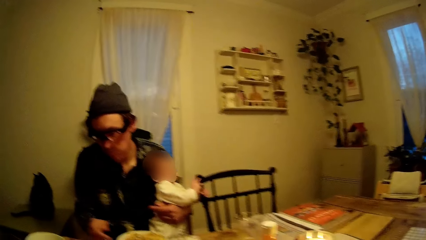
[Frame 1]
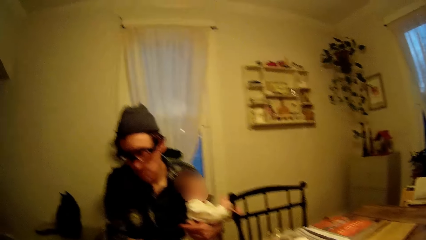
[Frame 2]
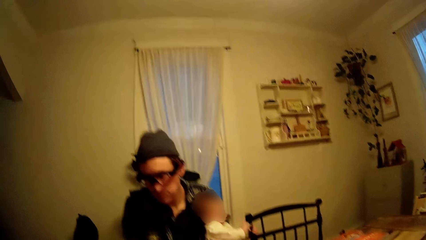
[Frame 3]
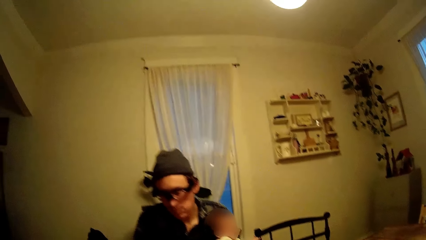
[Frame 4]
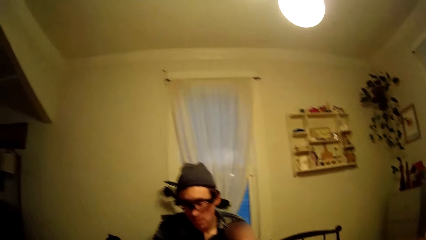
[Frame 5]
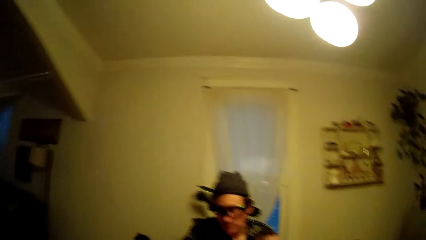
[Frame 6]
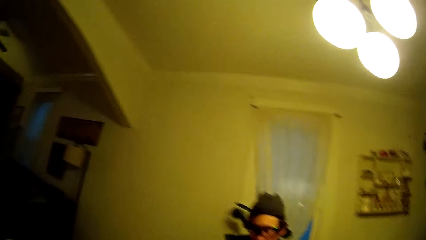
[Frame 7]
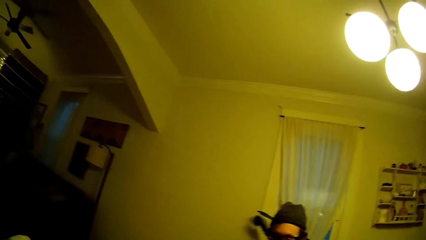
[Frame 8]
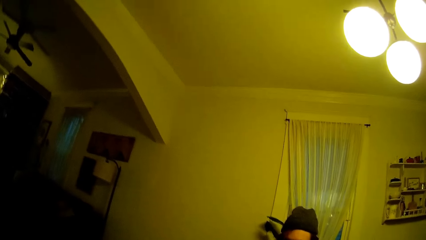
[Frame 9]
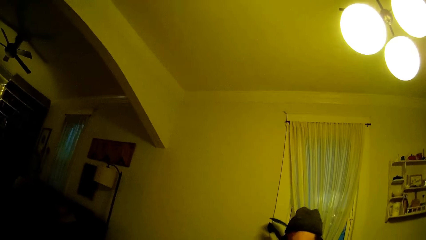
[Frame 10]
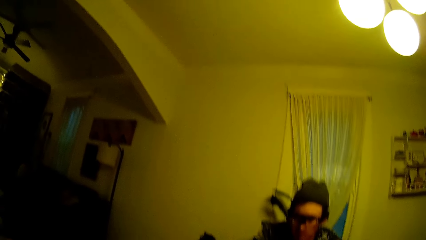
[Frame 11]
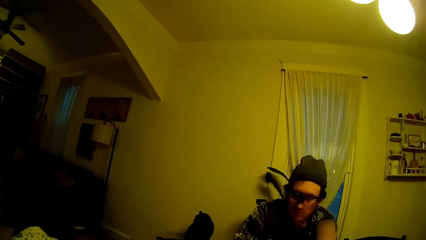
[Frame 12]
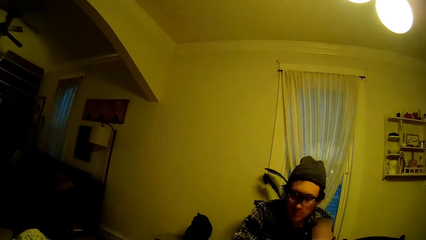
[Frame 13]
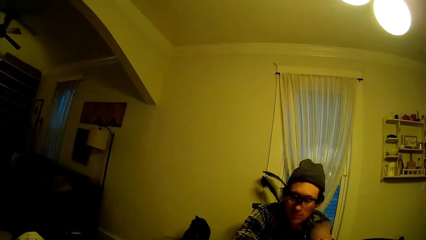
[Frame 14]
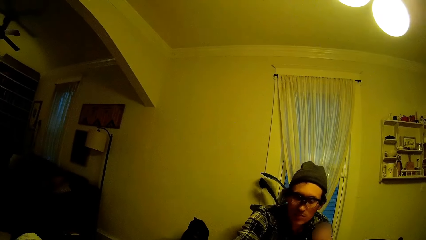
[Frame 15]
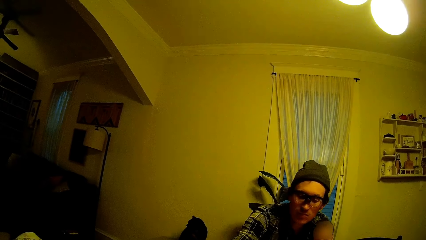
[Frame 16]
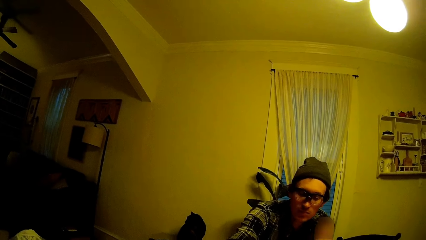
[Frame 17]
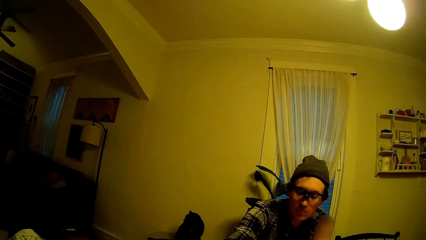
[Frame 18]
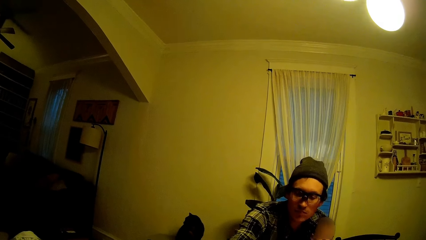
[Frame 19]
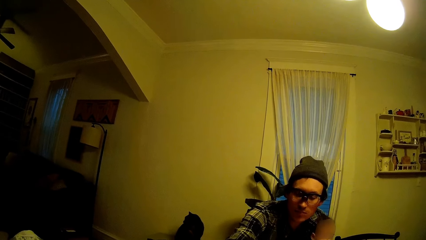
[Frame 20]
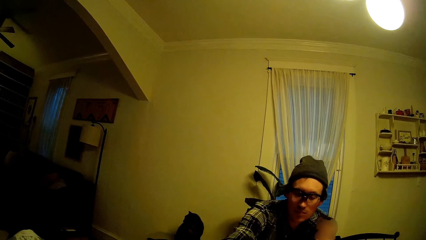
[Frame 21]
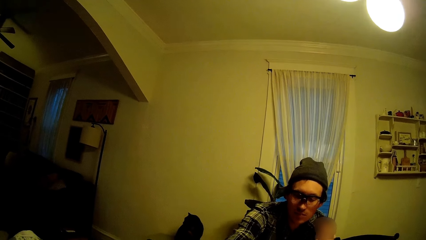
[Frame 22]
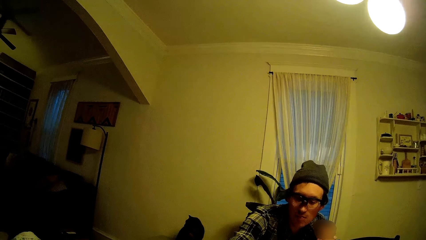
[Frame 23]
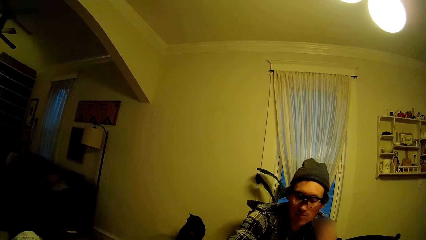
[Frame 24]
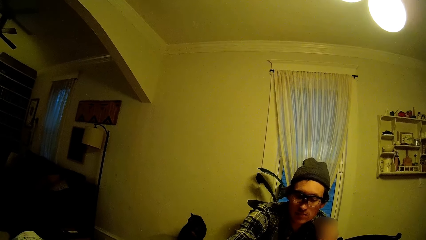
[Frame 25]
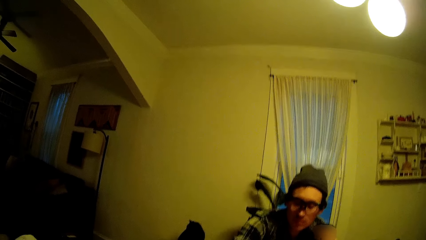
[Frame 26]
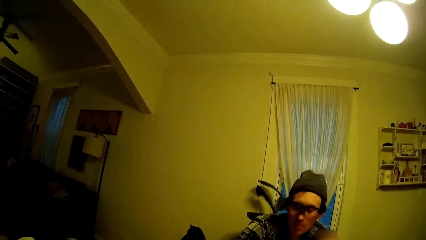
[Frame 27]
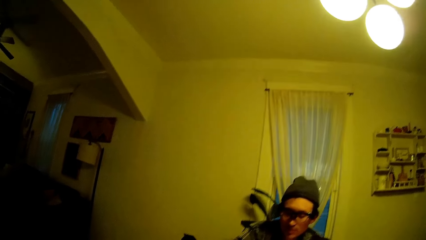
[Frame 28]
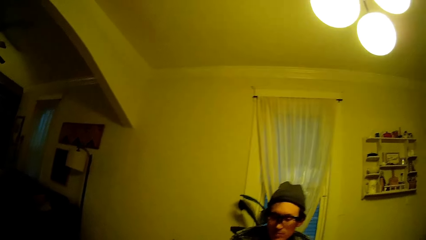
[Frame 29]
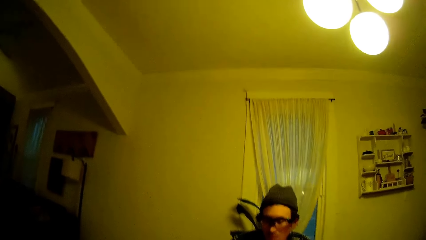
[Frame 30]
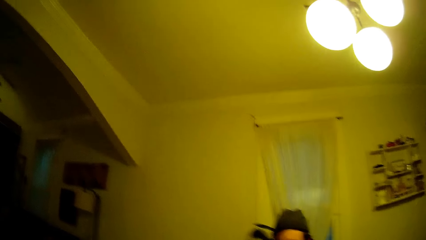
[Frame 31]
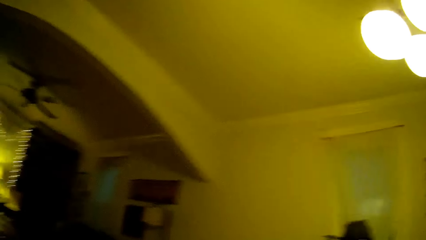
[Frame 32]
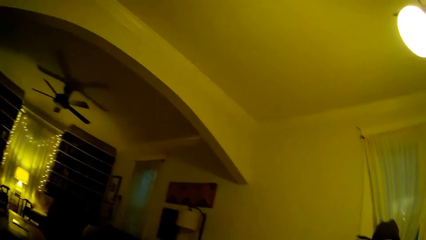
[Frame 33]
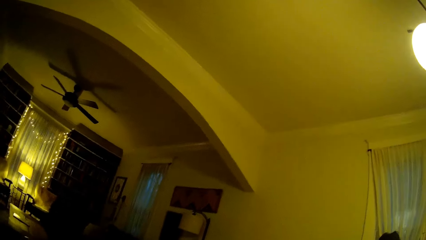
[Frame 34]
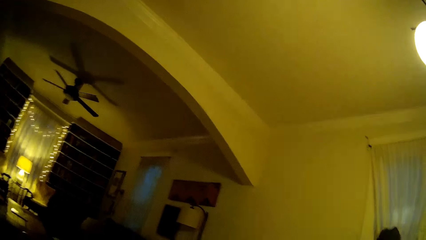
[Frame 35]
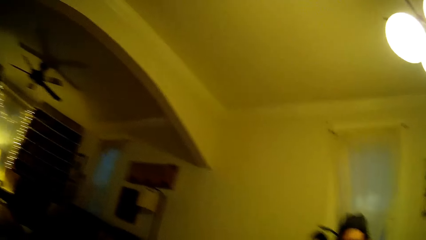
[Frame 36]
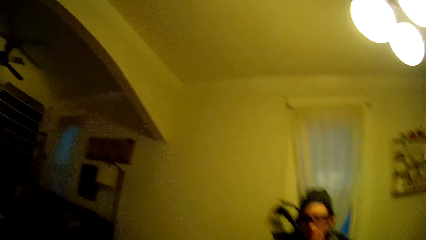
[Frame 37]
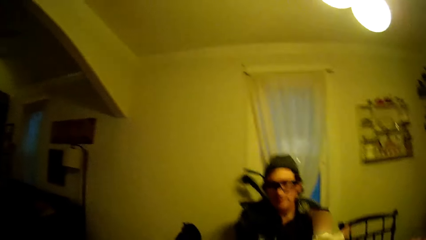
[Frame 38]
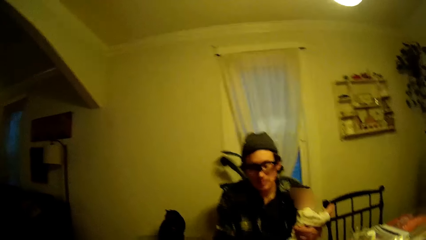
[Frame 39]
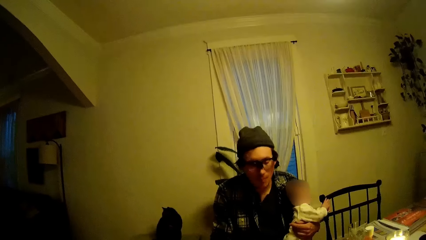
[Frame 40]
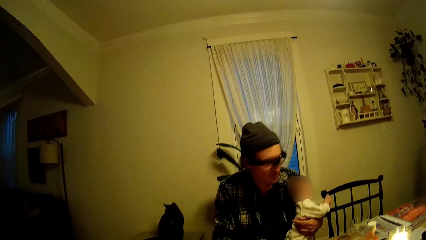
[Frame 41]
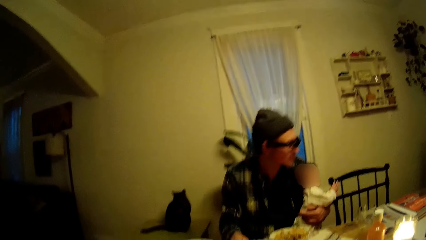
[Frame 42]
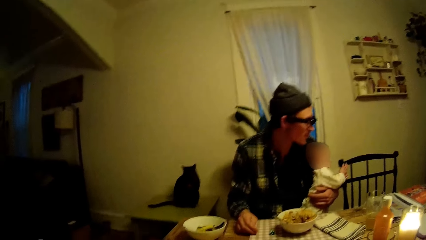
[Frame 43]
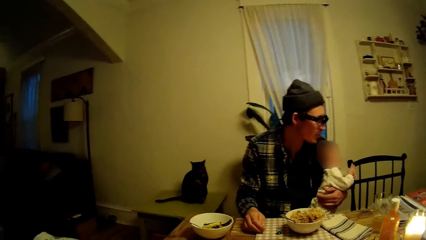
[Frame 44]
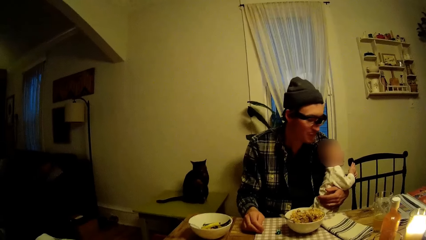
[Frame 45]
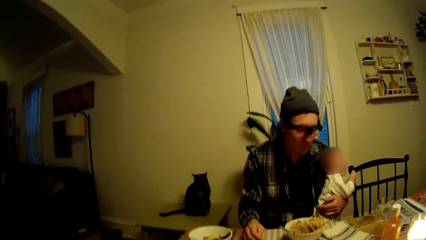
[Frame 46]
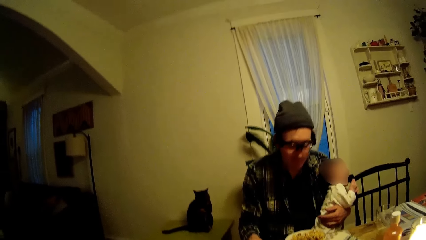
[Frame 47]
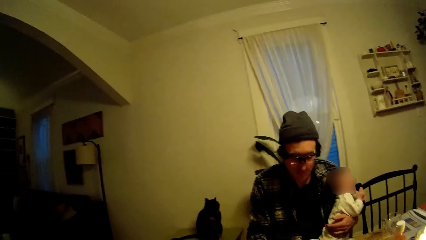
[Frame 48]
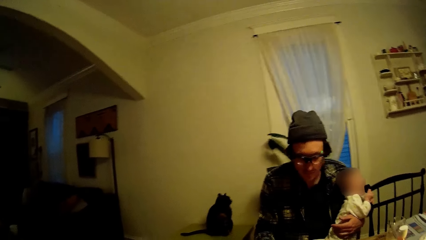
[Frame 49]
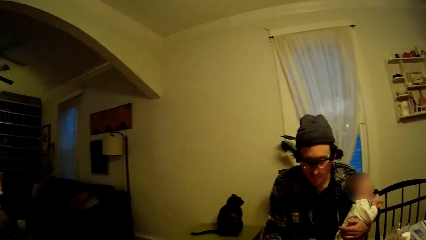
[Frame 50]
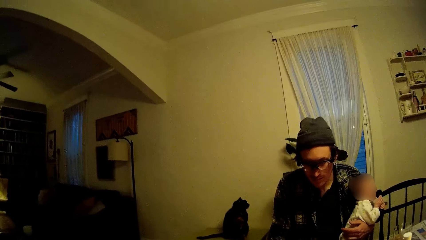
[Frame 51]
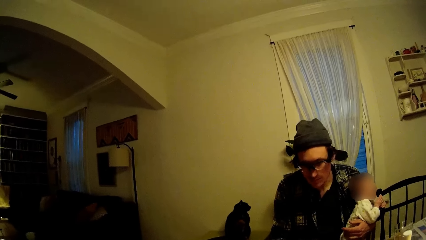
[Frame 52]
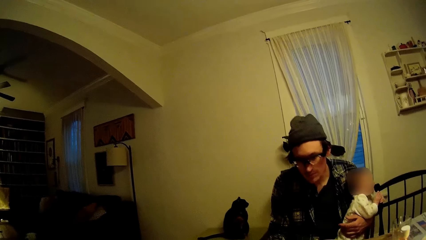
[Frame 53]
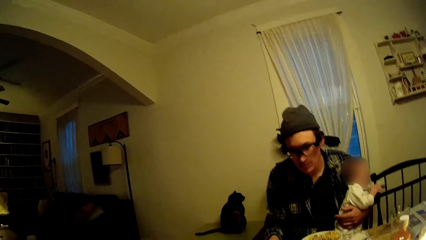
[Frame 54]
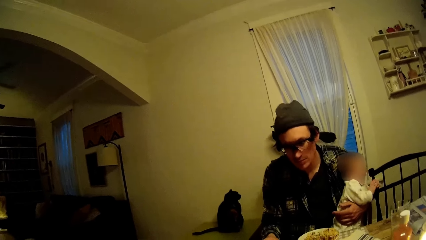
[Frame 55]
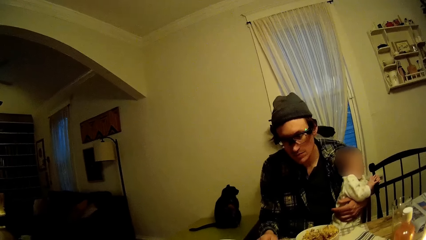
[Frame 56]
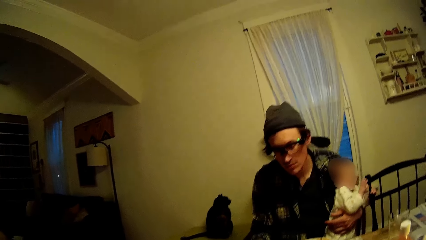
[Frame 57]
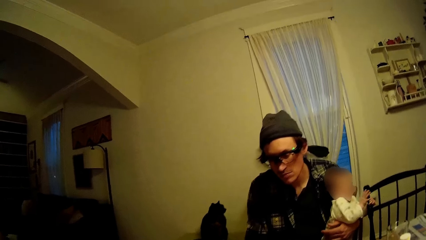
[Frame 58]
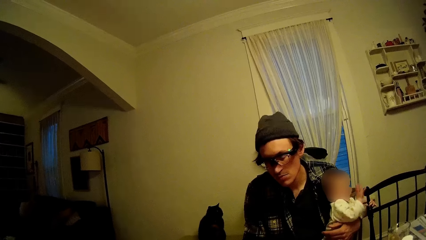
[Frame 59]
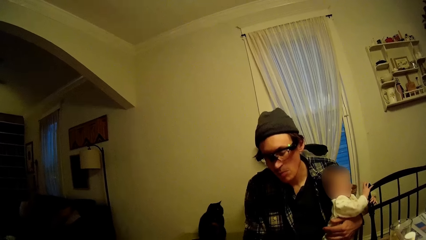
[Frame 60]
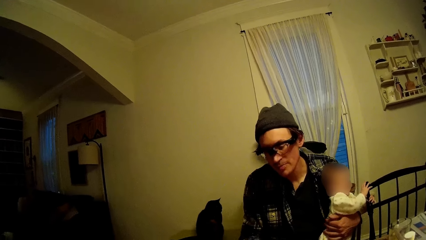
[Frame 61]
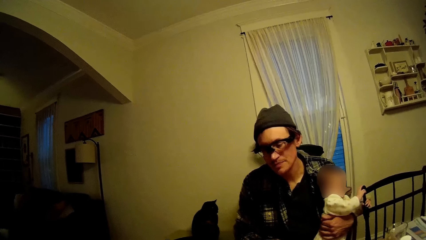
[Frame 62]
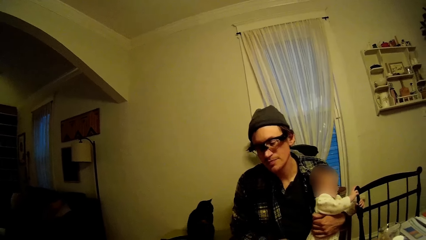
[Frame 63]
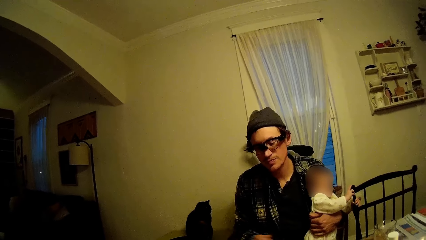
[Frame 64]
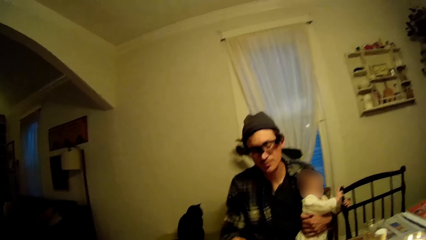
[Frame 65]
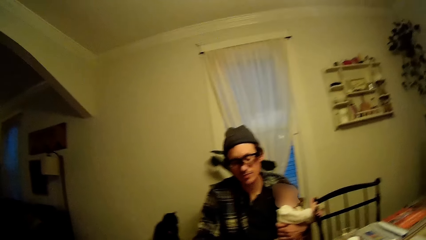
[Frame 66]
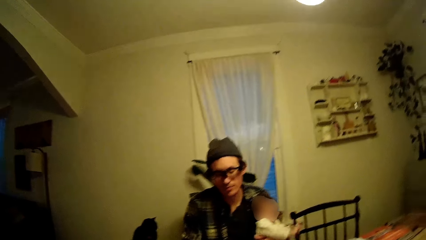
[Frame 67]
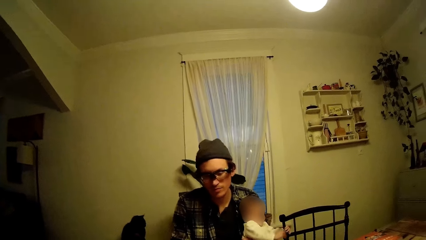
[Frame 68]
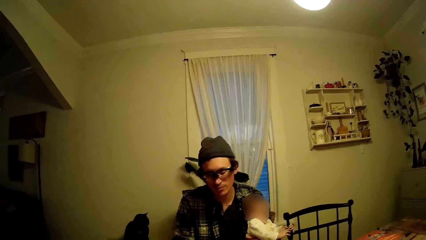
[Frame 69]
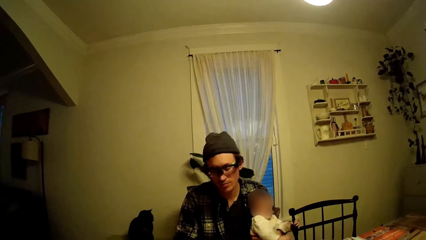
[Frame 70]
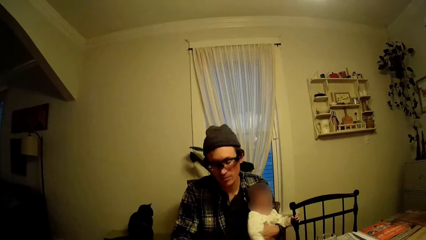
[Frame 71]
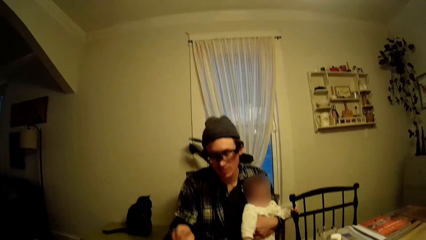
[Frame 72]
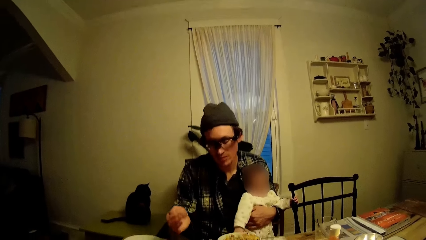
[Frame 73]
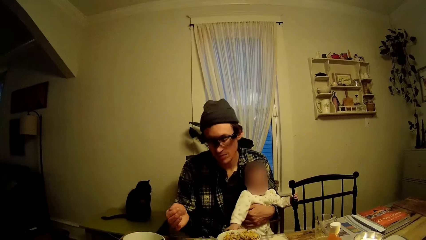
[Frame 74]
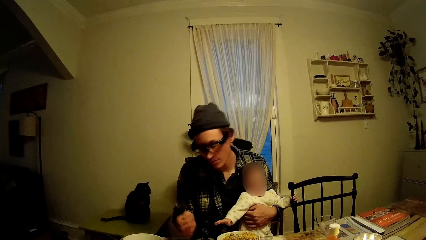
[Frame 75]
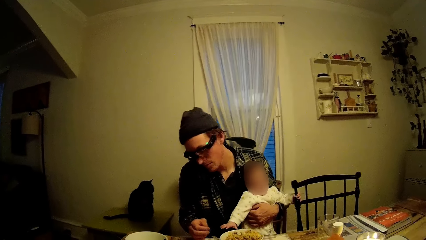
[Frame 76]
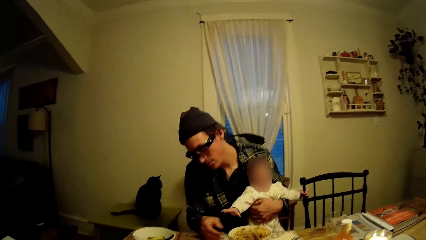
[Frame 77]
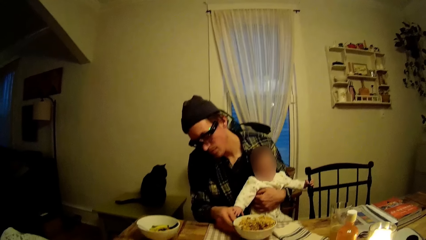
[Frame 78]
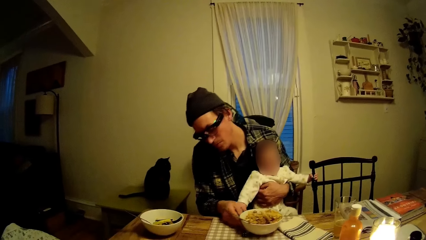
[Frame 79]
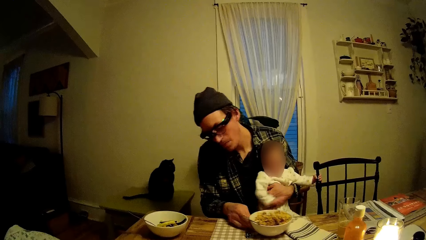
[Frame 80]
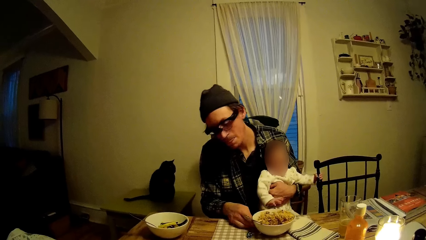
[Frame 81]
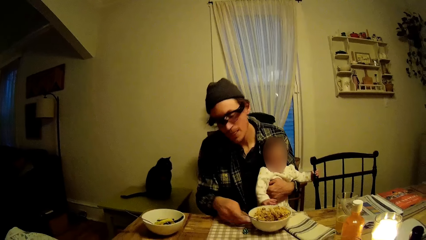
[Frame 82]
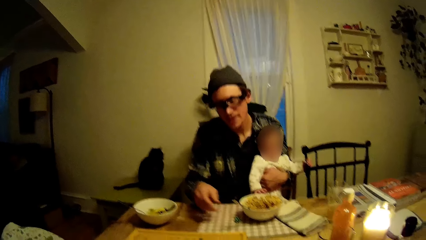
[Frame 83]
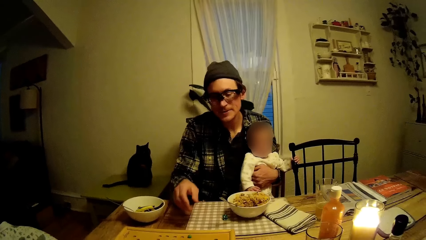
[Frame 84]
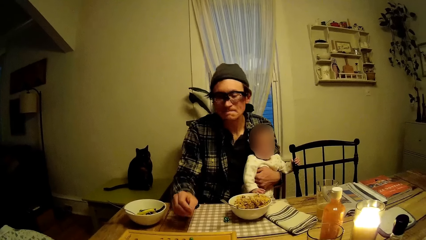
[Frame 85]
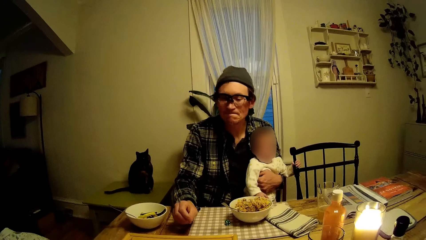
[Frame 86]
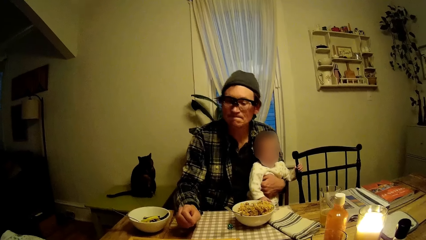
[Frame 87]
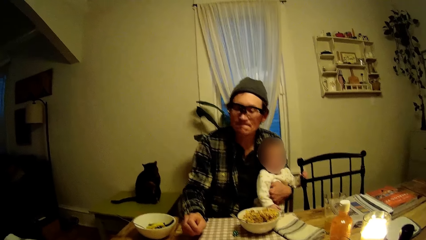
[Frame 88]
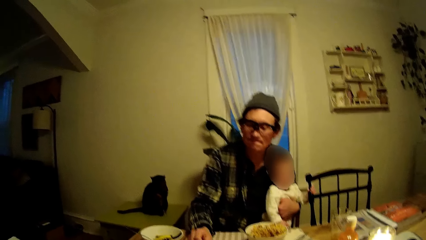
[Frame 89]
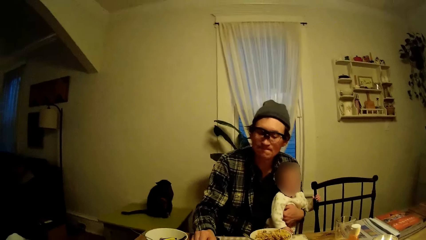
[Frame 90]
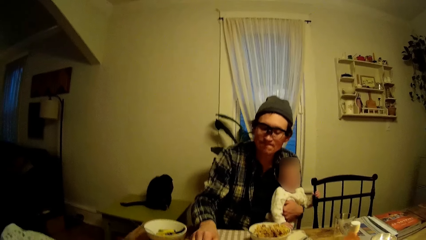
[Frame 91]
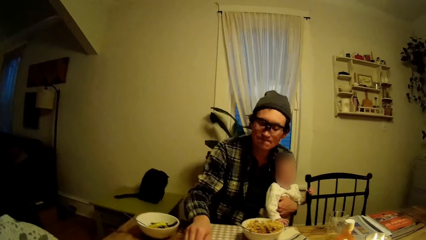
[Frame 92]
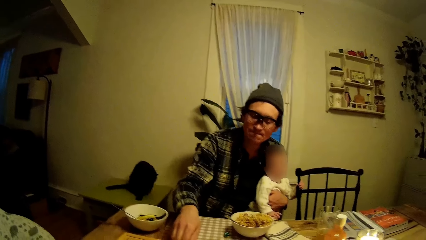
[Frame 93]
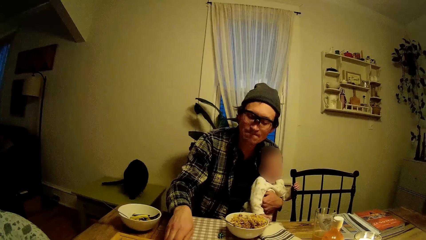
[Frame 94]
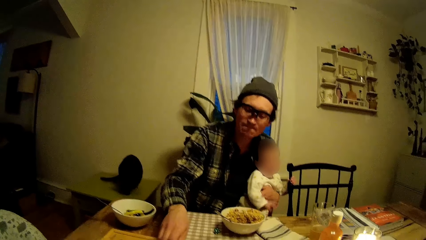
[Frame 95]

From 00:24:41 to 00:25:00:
The camera wearer raises a hand. They talk. The man moves the plate on the table with his right hand. The camera wearer talks.
